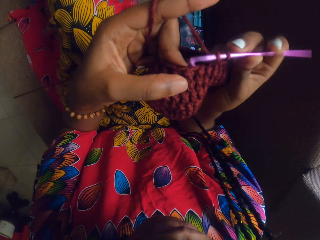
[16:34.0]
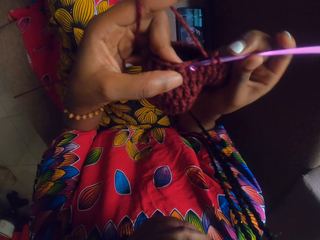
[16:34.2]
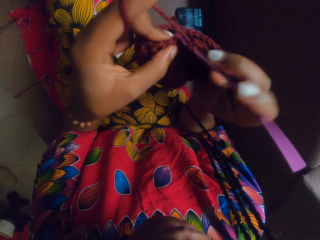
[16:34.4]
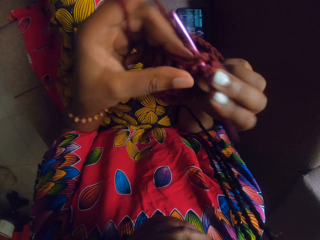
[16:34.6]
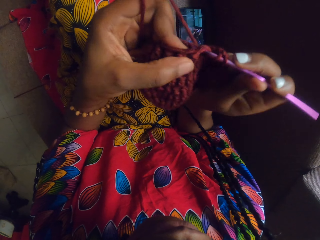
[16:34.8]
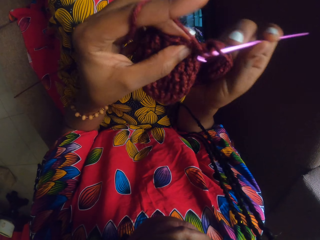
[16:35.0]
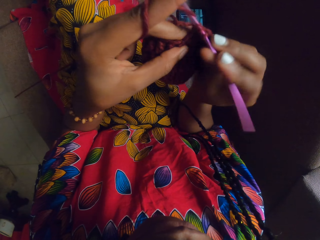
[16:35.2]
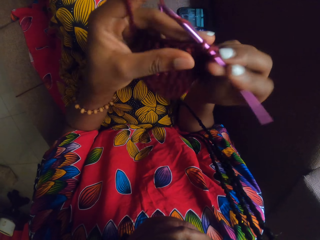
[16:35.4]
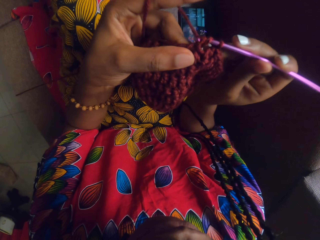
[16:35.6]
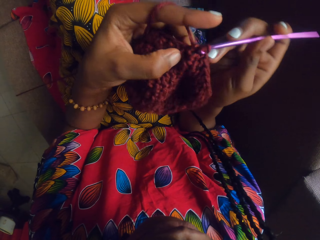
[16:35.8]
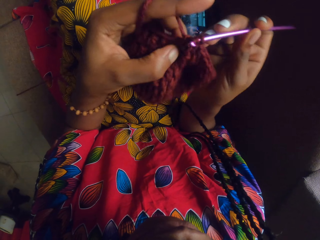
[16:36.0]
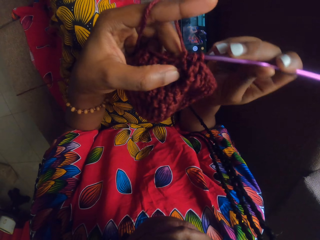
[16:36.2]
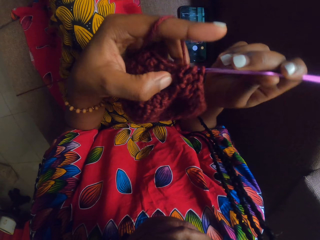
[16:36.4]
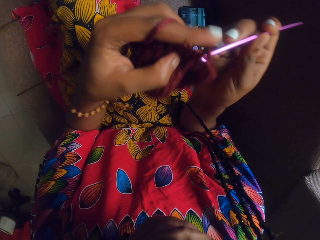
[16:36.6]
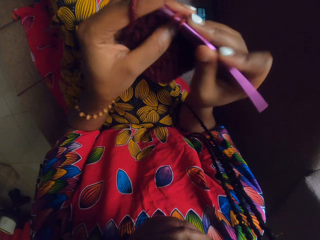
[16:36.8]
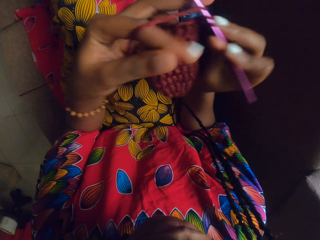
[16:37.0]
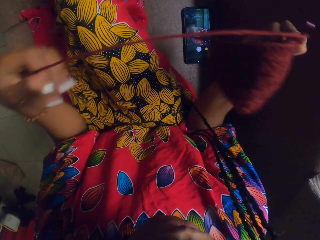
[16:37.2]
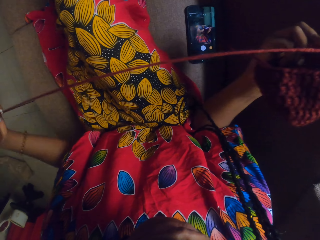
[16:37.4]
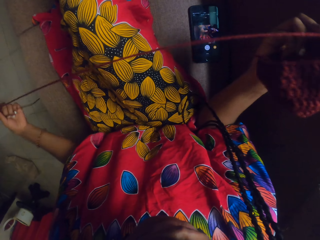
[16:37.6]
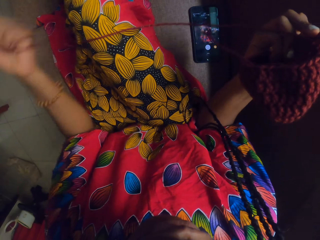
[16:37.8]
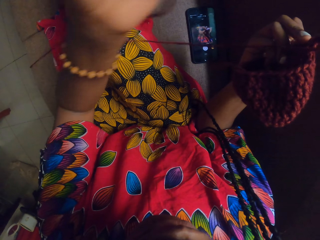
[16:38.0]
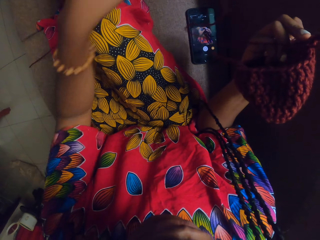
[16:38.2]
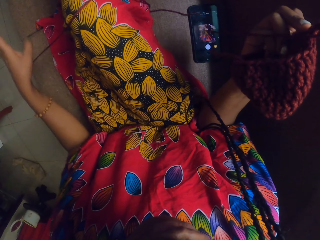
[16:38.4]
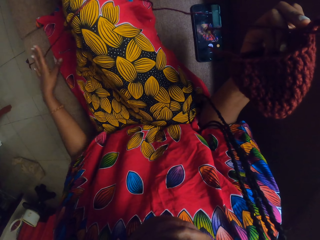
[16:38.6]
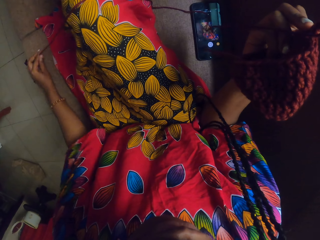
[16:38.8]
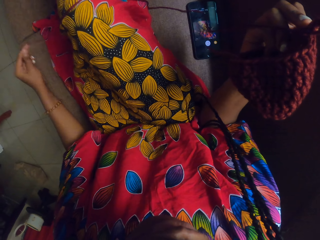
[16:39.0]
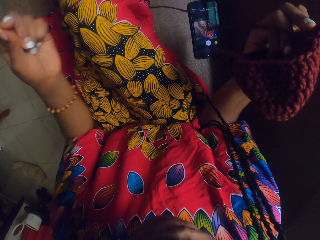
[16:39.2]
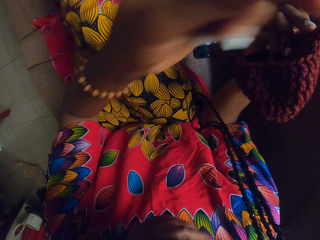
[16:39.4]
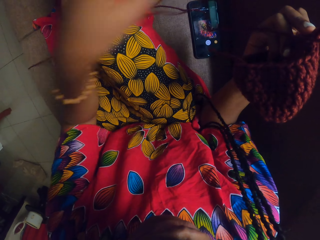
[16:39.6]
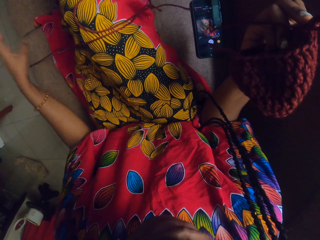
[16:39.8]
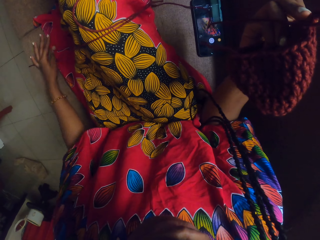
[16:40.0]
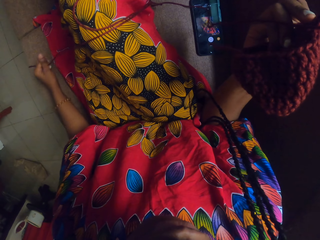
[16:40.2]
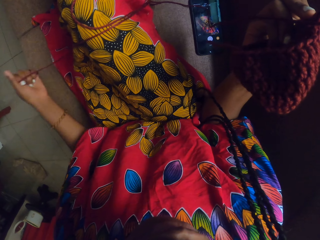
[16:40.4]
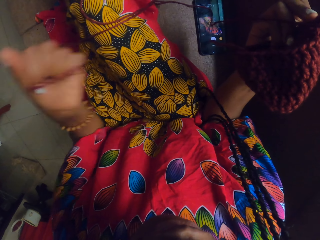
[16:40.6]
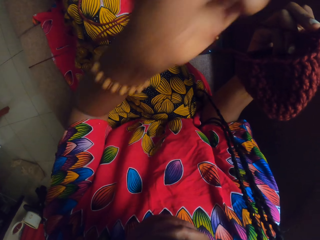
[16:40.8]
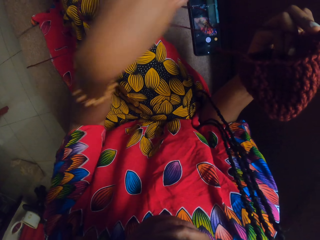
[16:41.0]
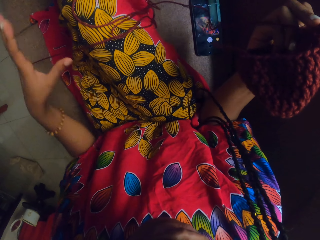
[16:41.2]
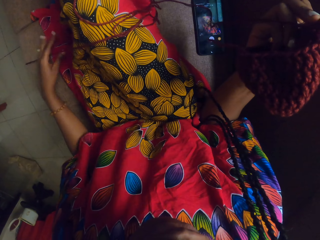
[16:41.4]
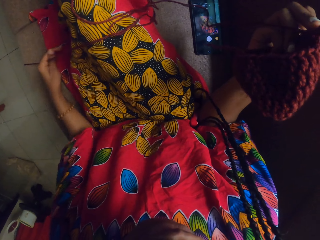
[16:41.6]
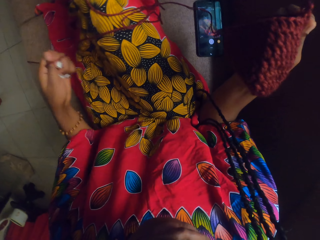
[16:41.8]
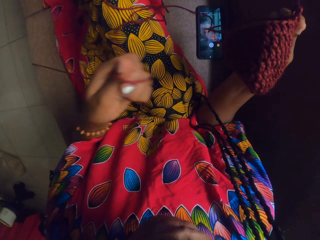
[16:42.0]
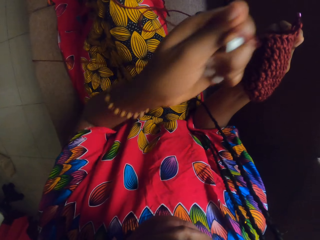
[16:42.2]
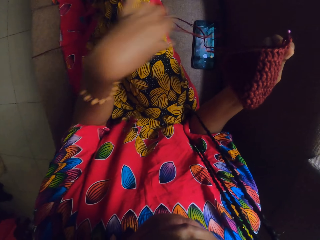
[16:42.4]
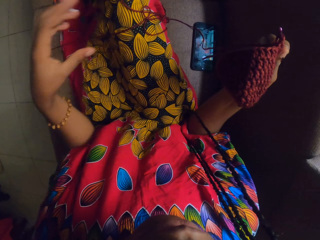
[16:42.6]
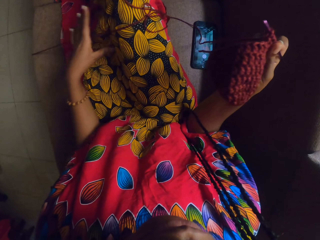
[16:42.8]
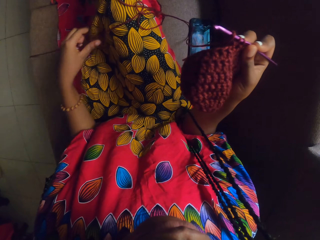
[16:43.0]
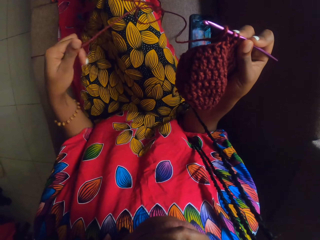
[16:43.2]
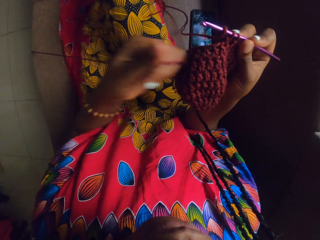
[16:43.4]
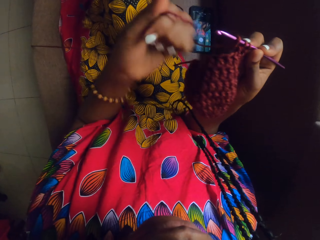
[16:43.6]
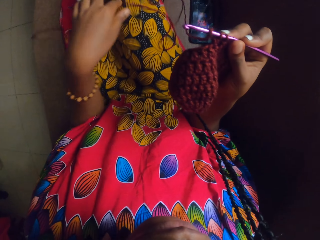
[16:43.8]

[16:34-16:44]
The camera wearer adjusts the string of the yarn.

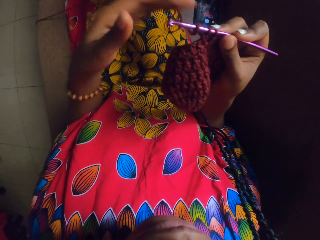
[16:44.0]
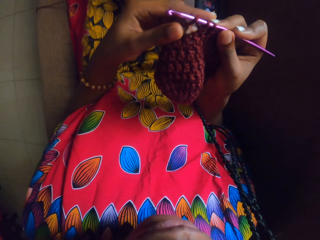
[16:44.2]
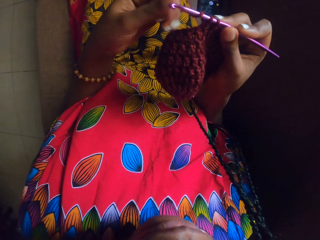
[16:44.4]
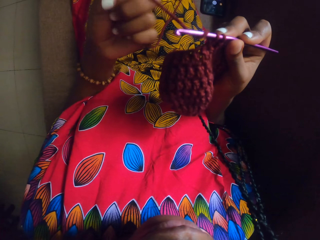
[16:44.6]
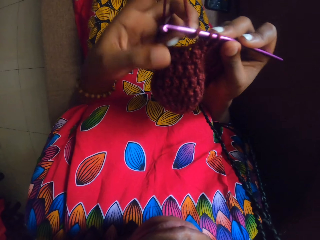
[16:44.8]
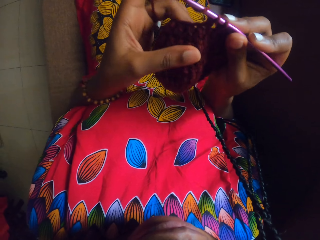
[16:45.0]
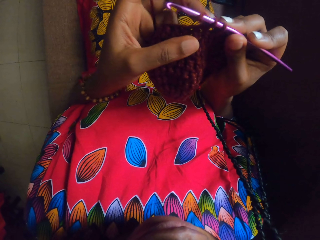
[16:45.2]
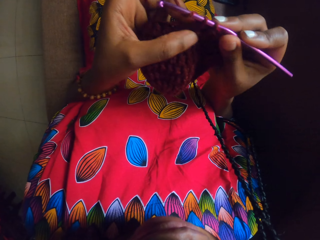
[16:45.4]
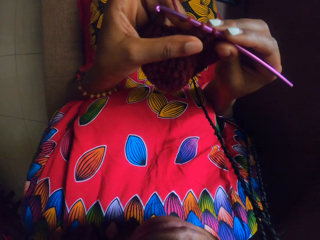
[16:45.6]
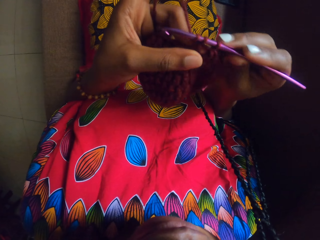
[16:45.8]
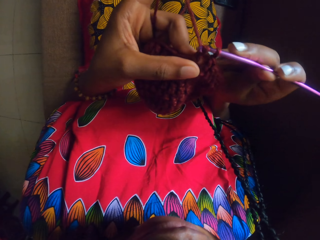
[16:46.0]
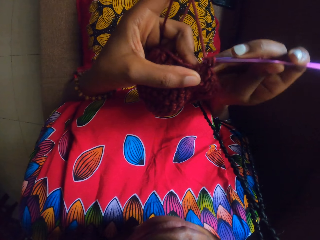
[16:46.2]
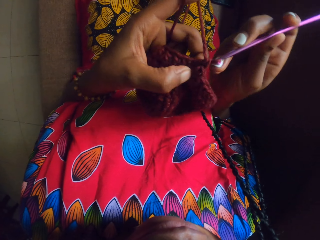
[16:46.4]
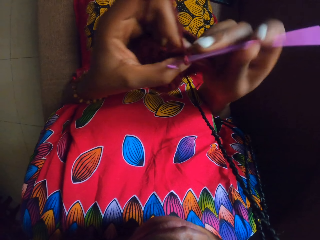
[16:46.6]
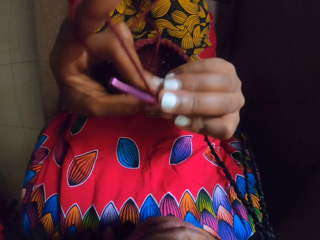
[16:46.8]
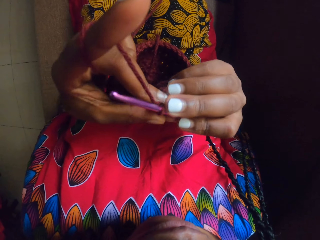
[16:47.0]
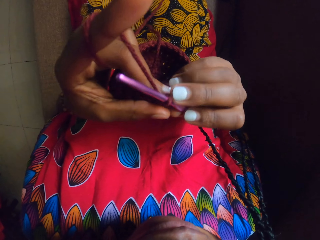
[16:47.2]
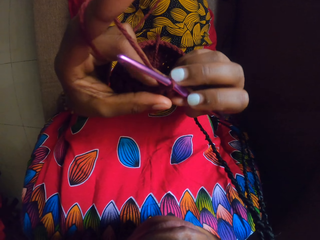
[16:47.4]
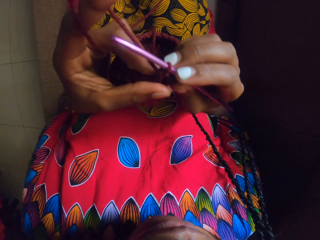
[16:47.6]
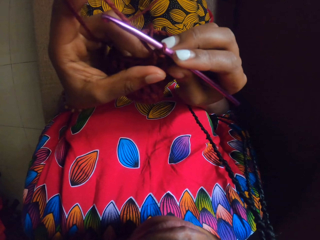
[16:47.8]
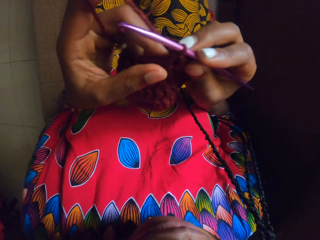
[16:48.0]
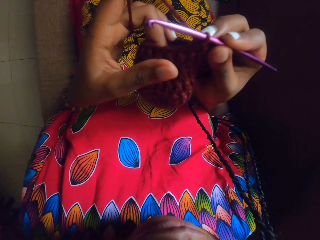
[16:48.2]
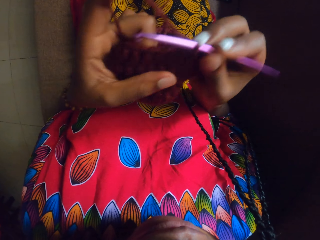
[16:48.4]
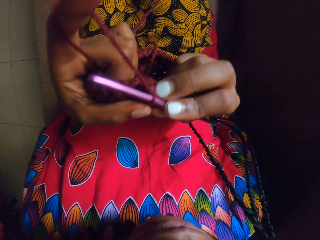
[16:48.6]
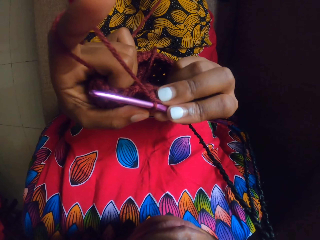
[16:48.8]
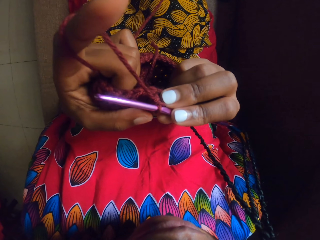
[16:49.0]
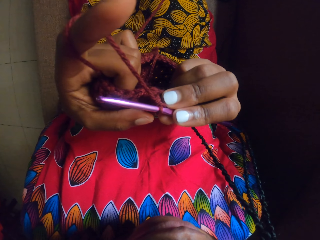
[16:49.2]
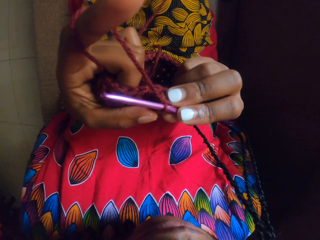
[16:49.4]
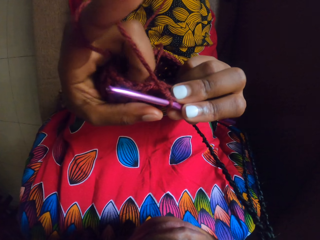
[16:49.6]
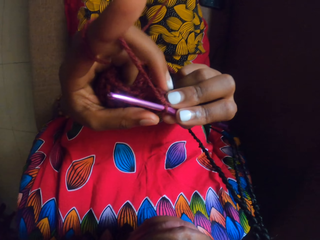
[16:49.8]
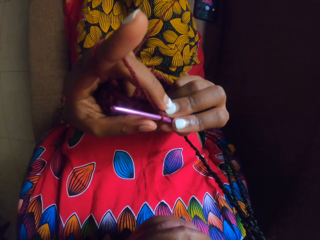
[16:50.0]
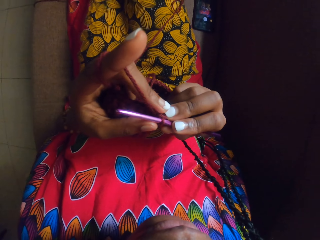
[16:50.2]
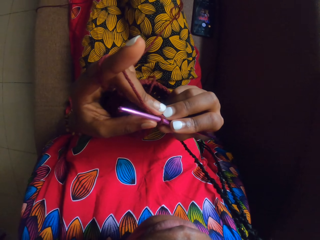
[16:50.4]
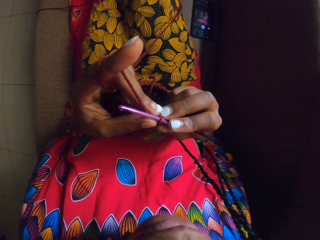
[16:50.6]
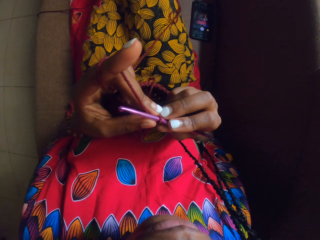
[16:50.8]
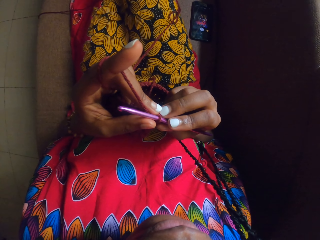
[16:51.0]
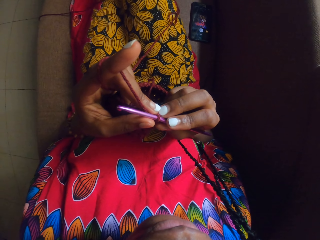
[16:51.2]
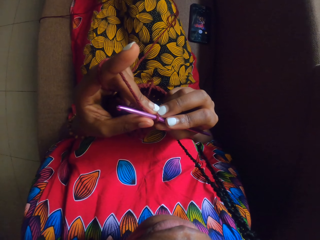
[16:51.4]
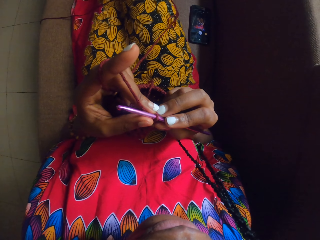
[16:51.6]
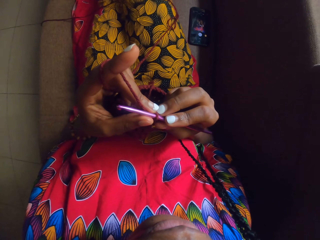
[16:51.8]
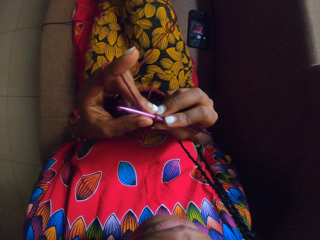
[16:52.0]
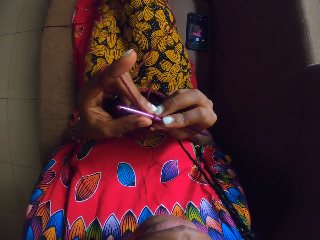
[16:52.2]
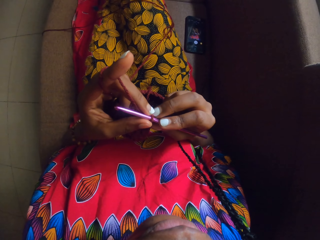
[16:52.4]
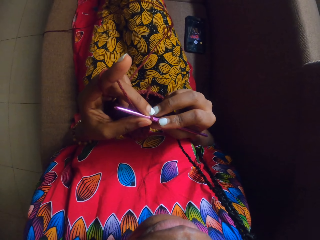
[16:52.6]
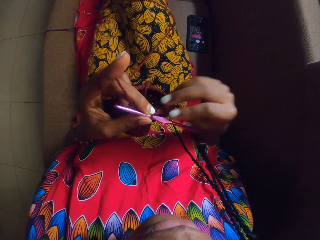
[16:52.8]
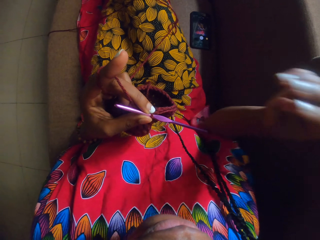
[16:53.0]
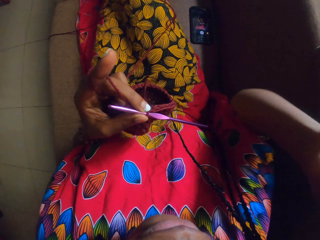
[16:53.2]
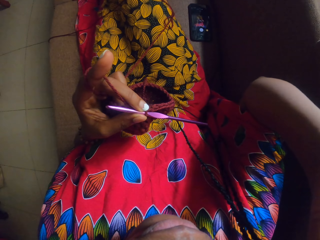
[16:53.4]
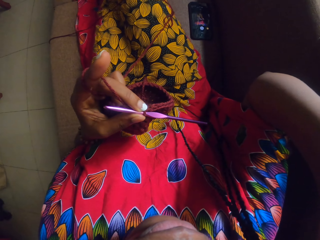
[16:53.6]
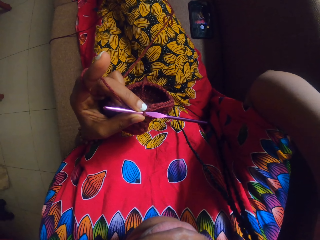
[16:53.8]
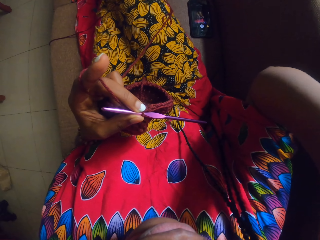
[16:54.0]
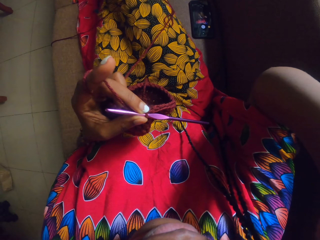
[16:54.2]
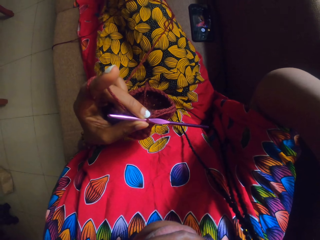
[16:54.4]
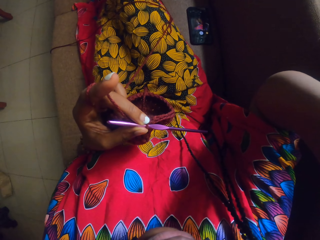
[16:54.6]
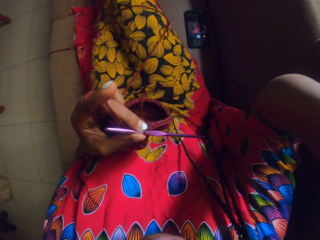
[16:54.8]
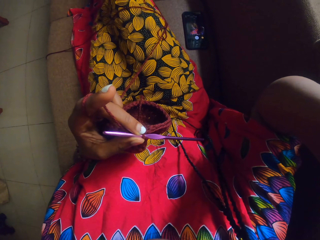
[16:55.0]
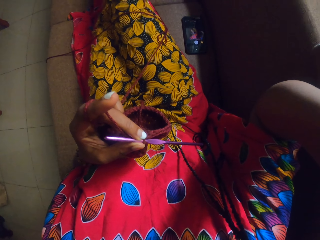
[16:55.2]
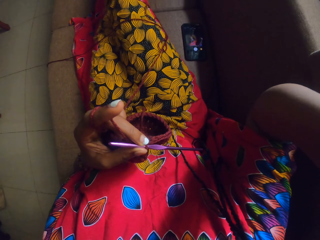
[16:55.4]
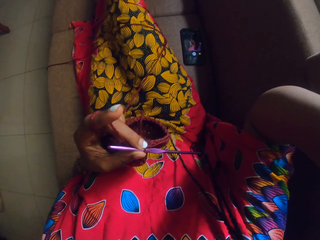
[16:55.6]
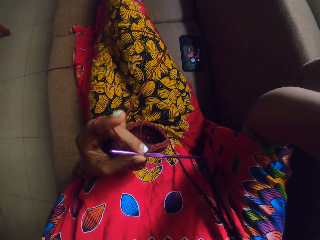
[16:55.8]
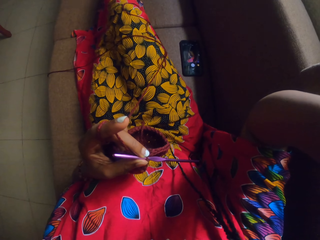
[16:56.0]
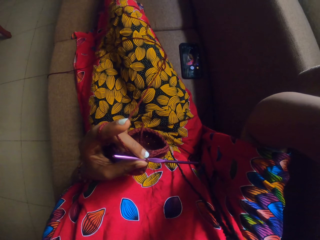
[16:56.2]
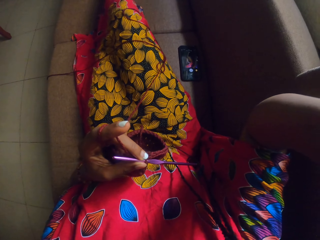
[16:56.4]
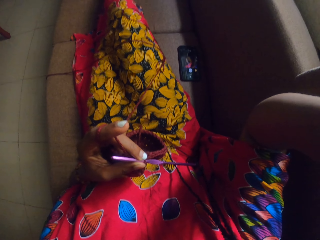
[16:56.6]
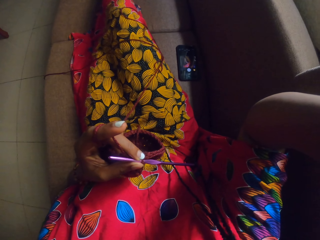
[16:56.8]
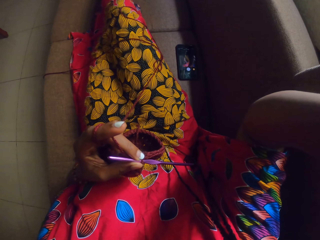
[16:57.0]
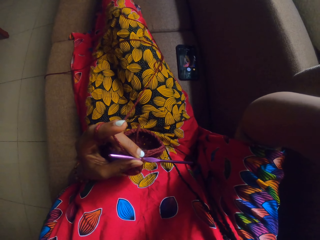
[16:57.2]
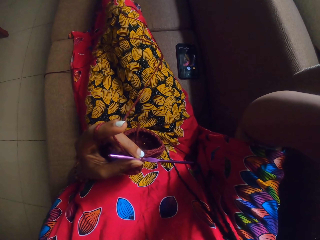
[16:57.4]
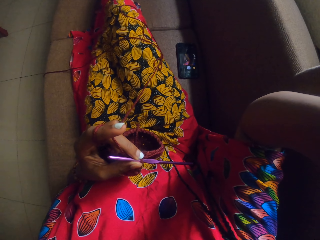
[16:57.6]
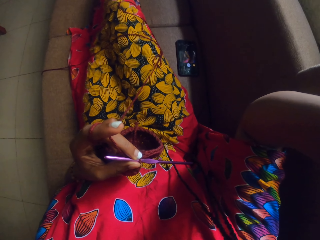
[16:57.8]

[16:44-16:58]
The camera wearer knits the yarn with a crochet. She looks at the yarn. She stops knitting. She touches her face with her right hand.
